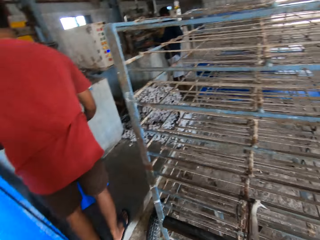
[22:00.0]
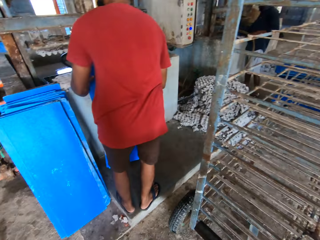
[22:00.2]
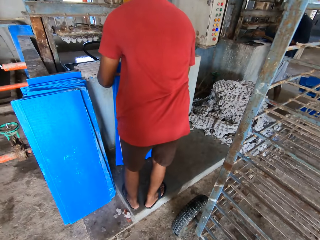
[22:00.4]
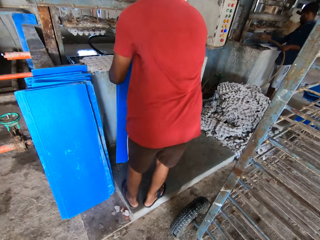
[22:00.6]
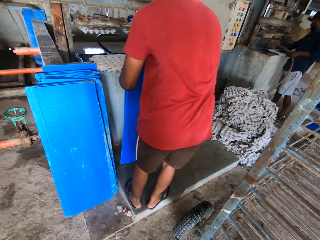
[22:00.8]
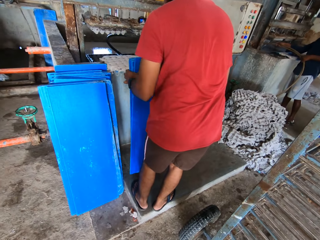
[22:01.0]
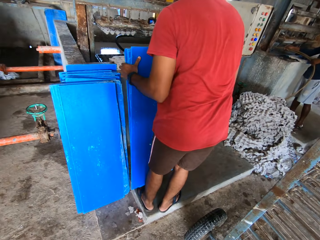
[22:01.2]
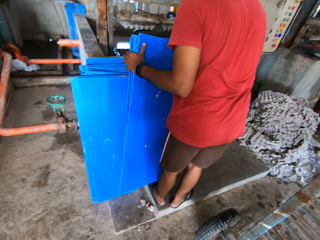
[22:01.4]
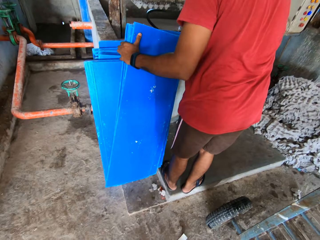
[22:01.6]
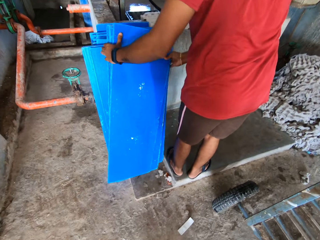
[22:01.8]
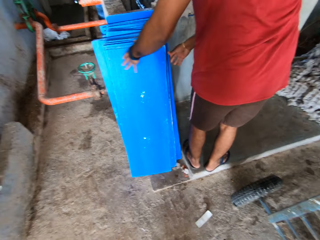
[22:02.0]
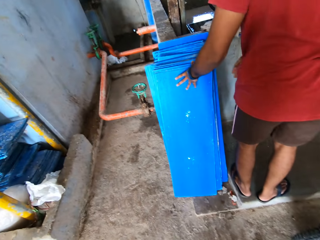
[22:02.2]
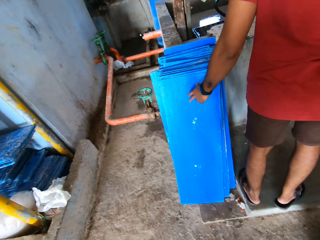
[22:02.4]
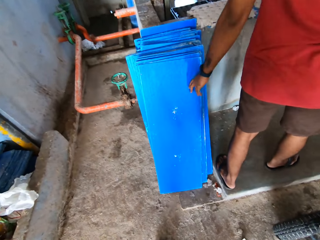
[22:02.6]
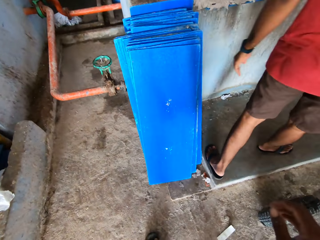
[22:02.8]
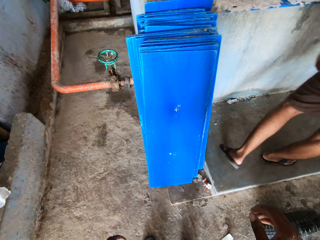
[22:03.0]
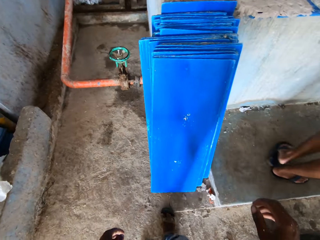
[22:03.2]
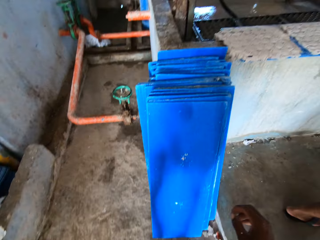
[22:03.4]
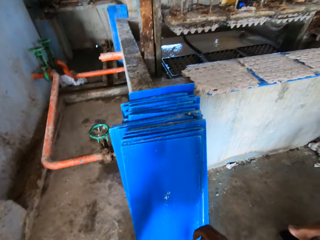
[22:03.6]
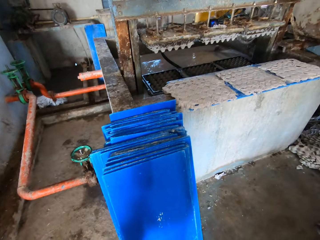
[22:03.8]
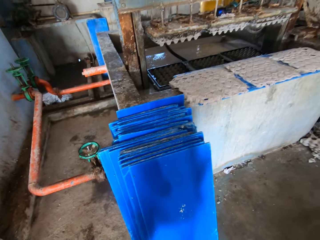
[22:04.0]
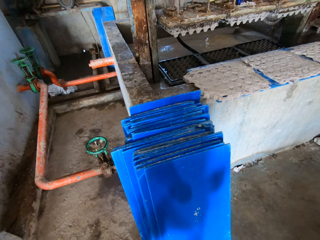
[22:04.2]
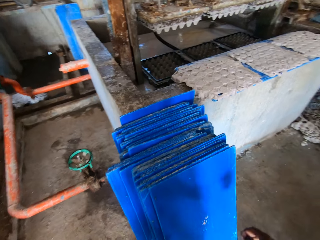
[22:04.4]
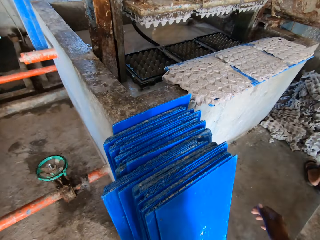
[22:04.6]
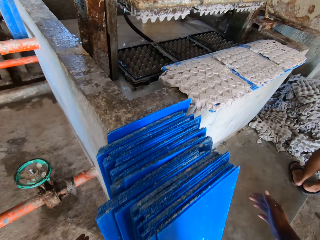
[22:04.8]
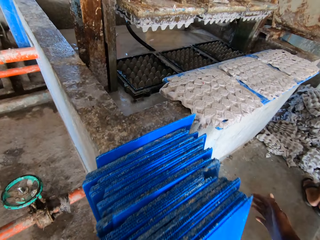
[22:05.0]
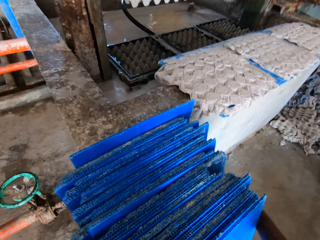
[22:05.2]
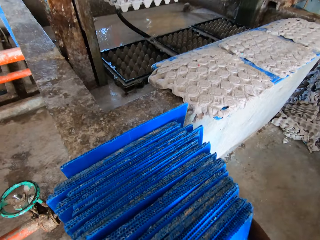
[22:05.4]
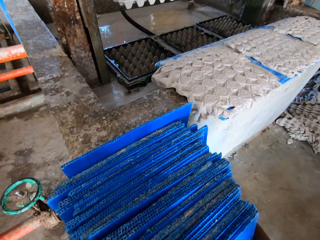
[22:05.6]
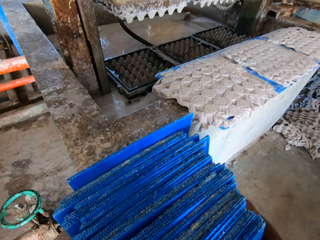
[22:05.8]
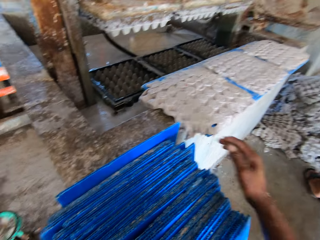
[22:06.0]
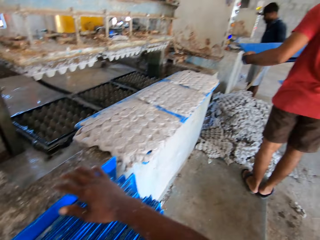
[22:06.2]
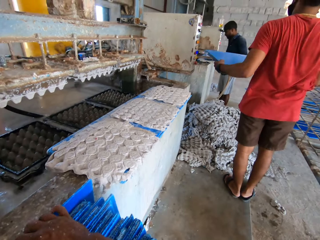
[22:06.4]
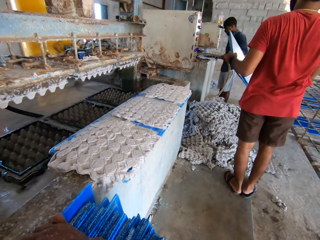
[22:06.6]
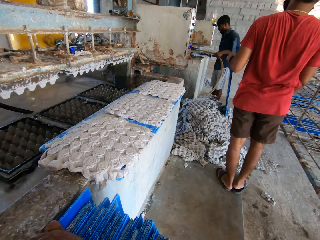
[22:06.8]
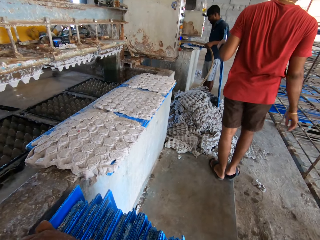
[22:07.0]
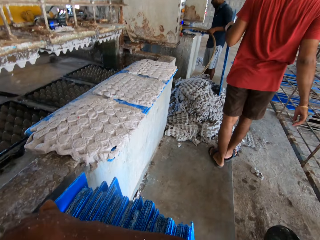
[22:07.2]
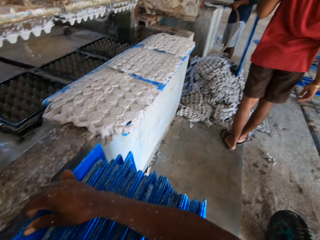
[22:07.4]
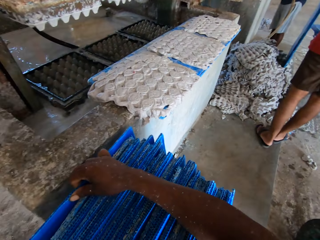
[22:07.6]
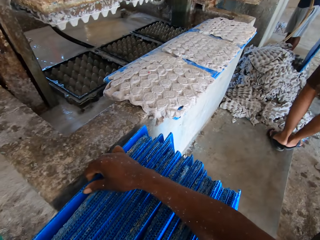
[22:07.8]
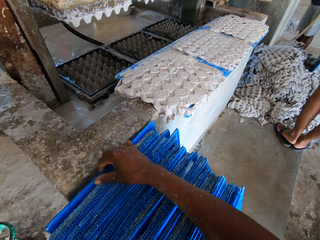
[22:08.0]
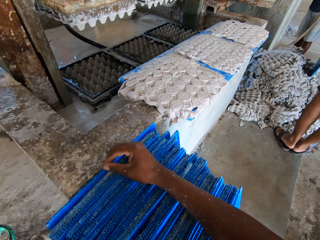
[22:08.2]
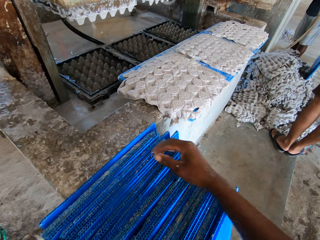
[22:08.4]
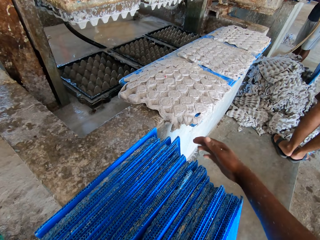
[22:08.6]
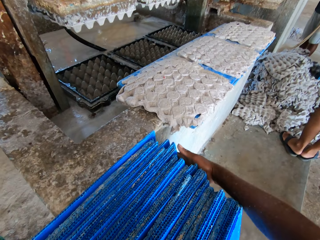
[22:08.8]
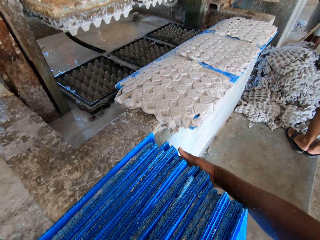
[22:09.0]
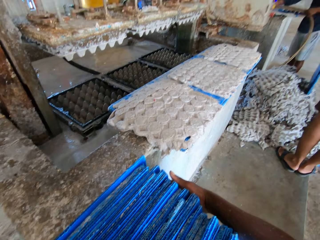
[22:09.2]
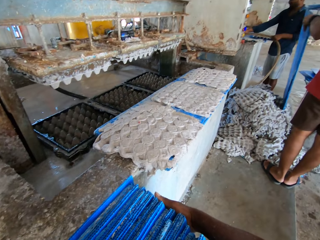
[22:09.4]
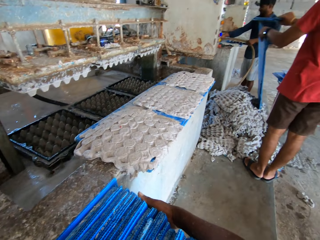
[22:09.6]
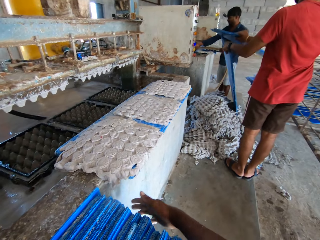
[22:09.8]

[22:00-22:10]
The man drops the boards against the boards on the ground with both hands. The camera wearer walks around. They arrange the boards on the ground with both hands. They touch the plywood. The man holds some boards with his left hand.

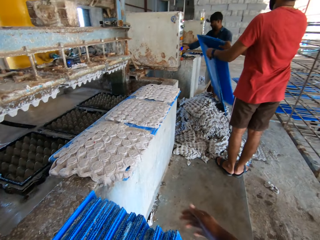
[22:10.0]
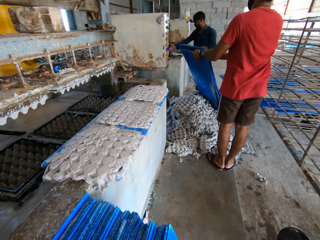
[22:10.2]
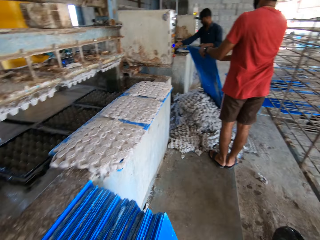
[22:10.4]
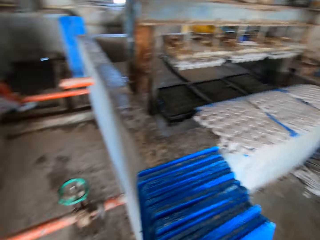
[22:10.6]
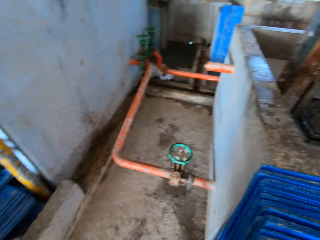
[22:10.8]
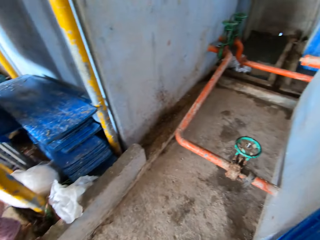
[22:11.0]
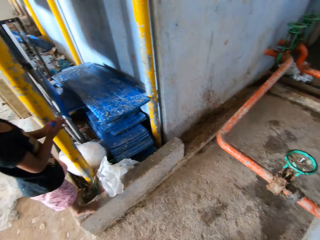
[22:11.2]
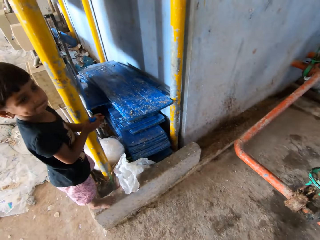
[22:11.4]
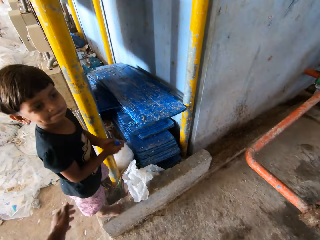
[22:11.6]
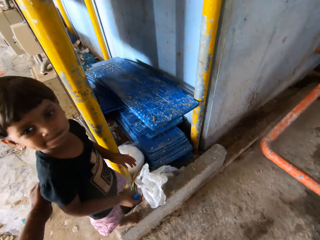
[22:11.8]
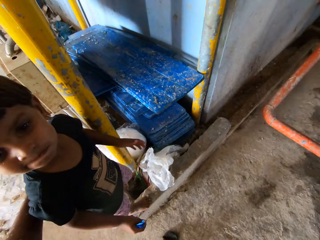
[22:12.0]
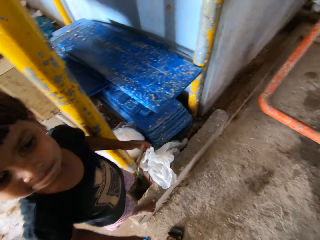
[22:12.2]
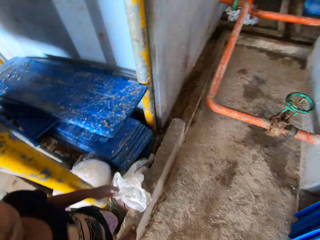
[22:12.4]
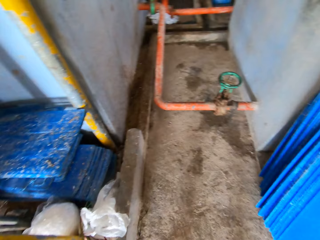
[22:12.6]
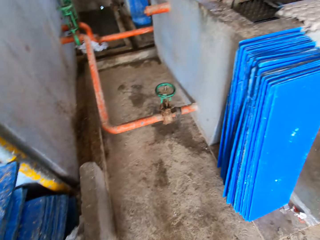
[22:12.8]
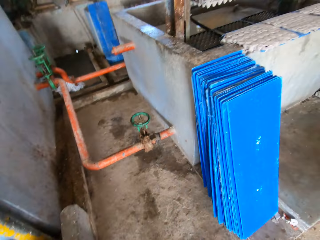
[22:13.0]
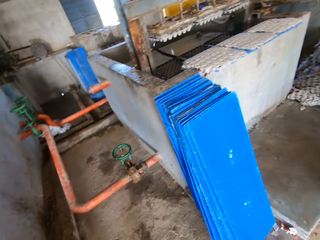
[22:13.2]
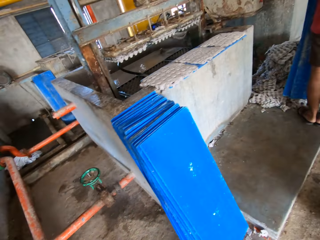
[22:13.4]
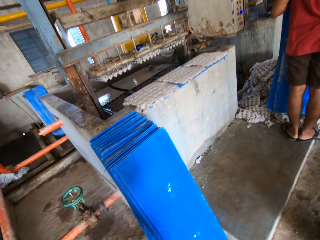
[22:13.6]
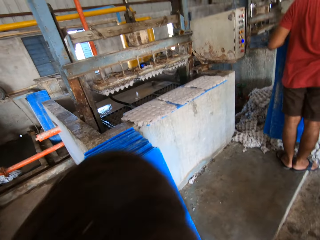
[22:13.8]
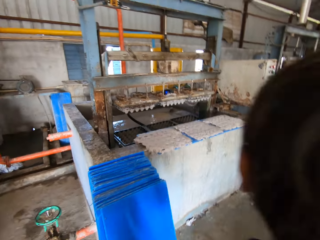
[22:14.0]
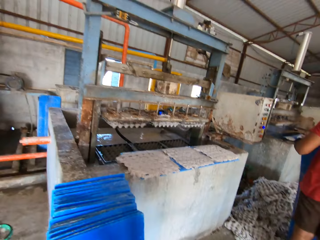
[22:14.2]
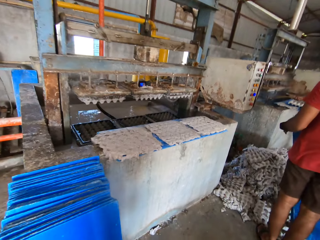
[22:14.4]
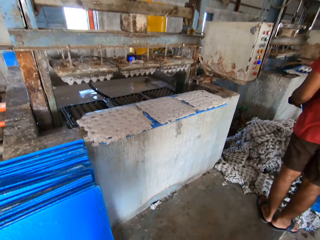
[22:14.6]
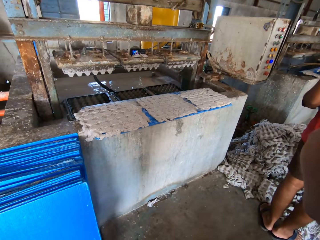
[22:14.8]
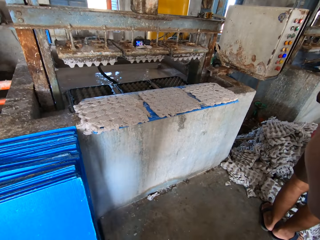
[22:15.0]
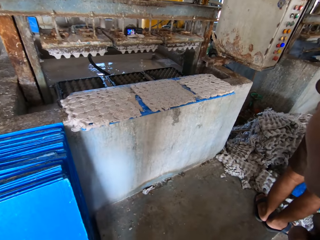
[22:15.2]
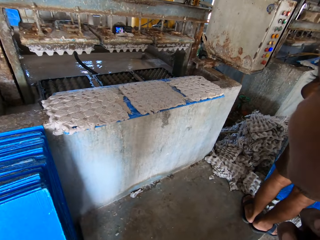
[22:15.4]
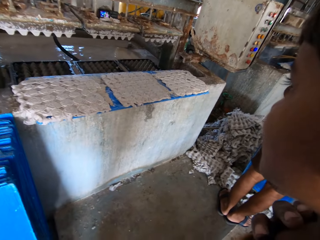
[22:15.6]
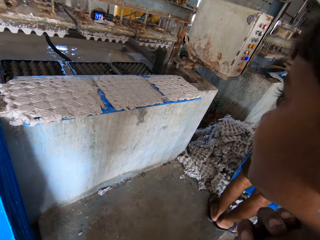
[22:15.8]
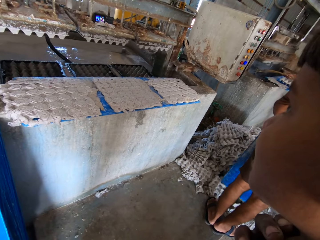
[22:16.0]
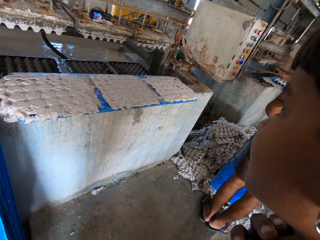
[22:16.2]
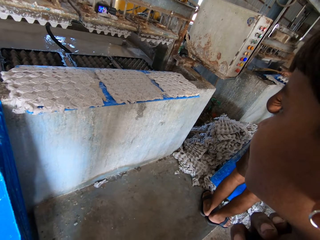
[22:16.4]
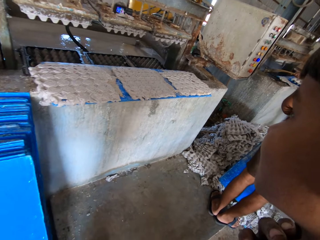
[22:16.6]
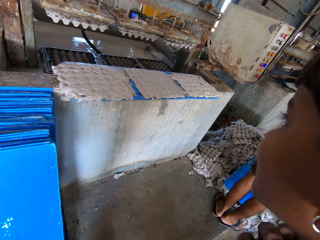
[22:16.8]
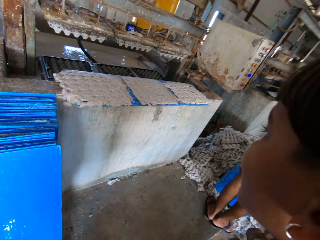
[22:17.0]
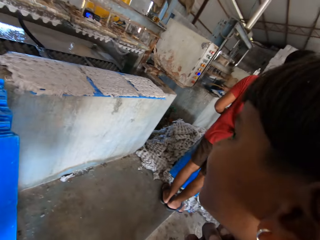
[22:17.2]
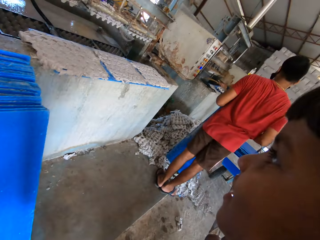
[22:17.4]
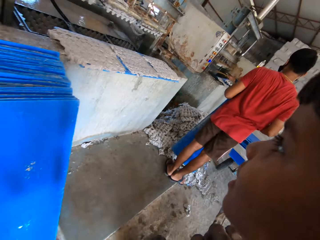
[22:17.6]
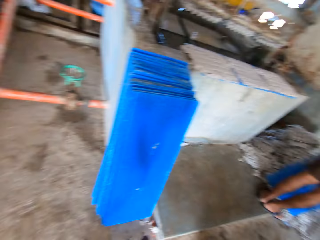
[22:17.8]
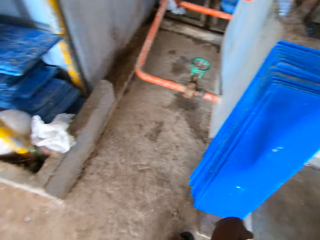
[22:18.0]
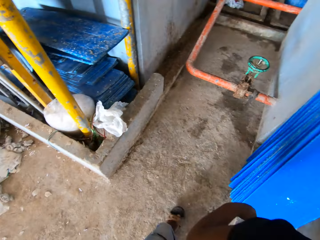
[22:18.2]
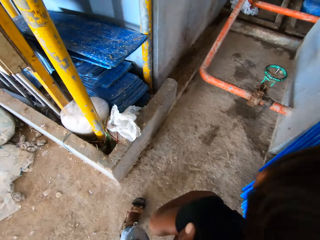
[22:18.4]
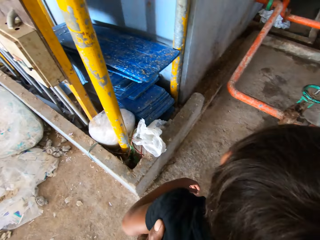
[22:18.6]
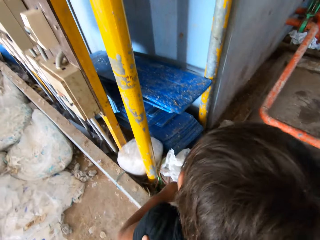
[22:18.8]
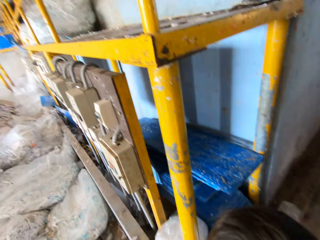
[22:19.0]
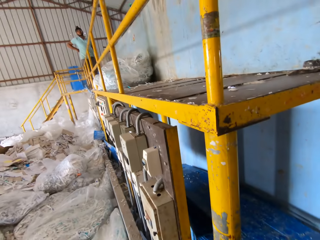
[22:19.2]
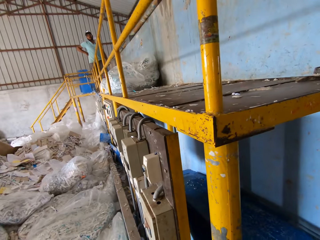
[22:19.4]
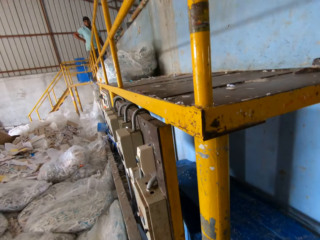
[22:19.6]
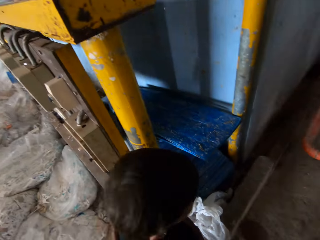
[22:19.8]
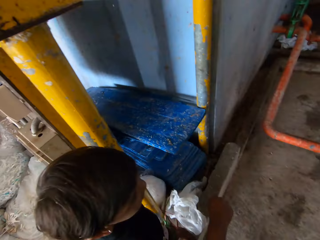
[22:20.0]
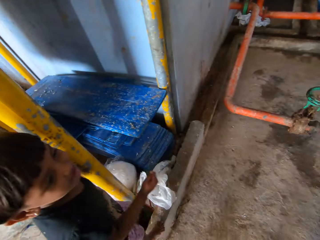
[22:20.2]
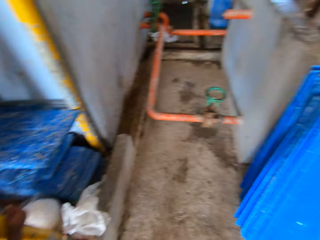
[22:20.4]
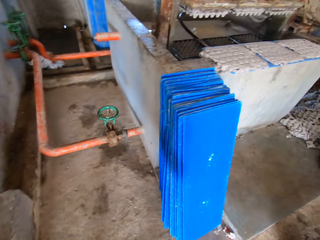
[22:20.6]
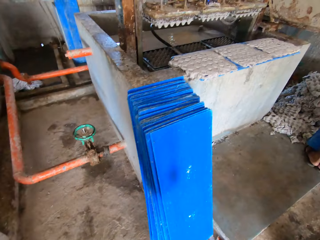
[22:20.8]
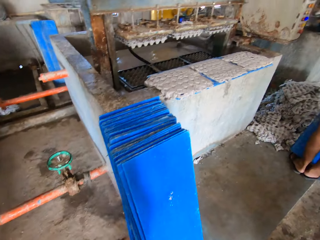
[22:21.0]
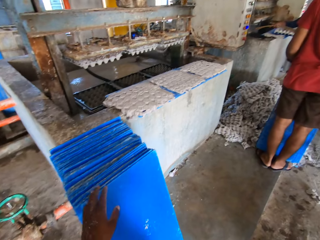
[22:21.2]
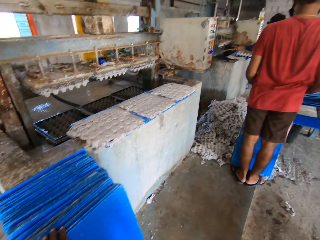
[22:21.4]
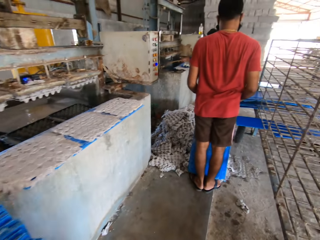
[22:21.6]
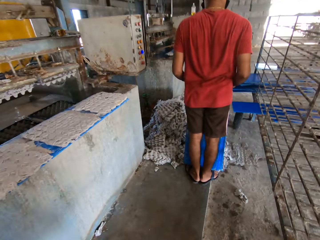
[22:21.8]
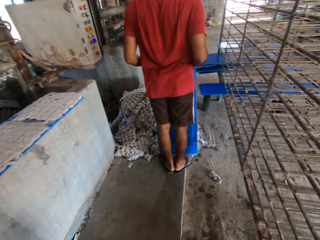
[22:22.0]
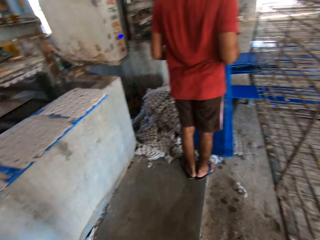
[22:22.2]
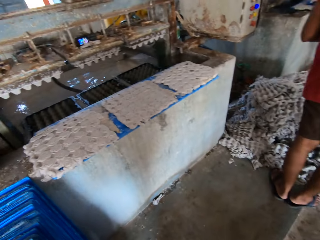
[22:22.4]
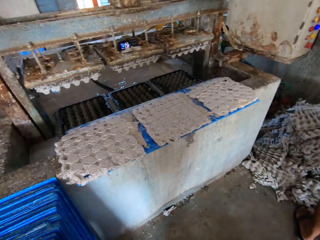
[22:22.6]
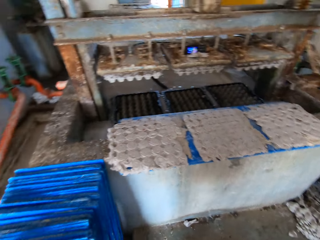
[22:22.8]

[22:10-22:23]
The man holds the boards with both hands. The camera wearer looks around. He carries the girl with both hands. He touches the girl. He looks around. He walks around. He interacts with the girl. He holds the girl. He drops the girl on the ground with both hands. He looks around. He picks up a board from the ground with his left hand. He walks around.
